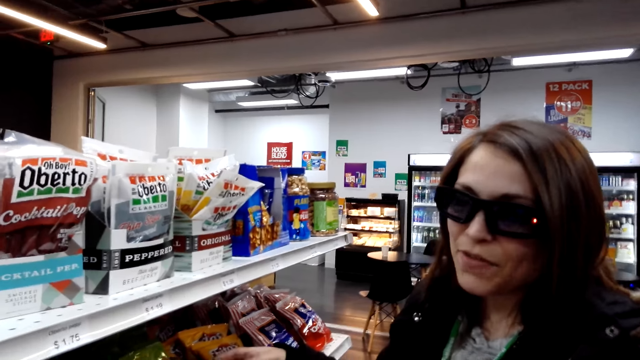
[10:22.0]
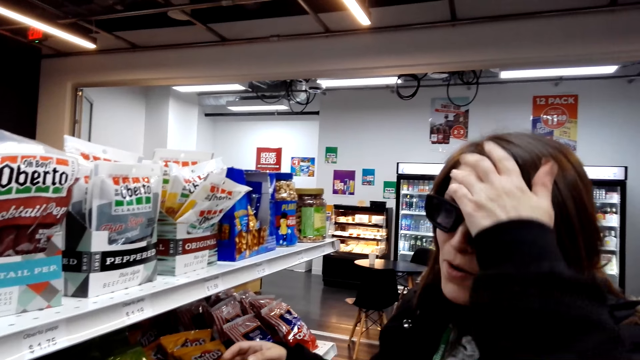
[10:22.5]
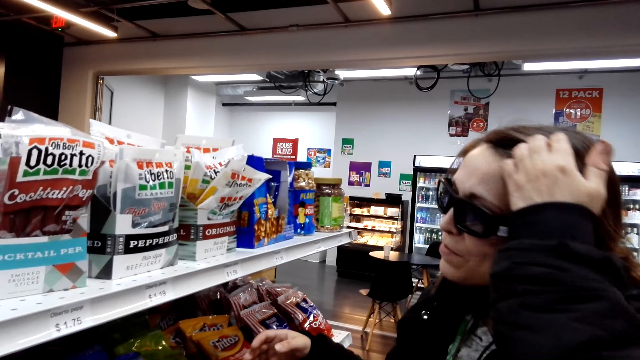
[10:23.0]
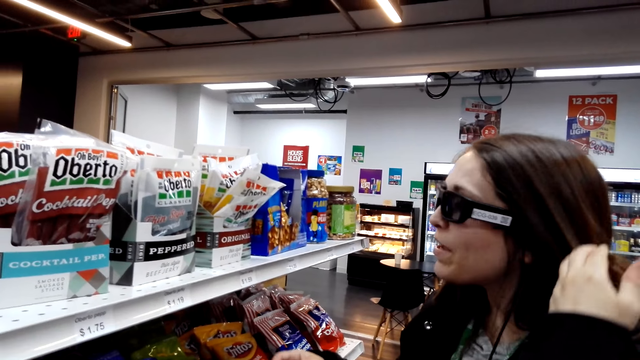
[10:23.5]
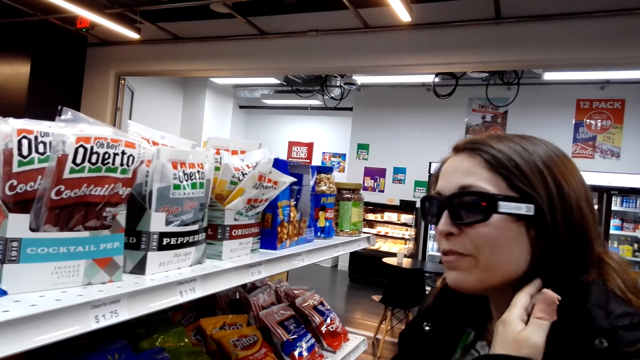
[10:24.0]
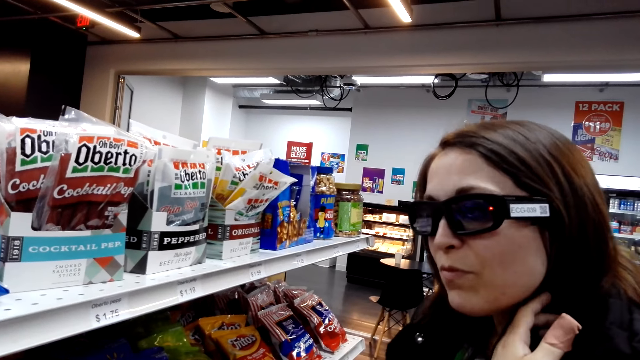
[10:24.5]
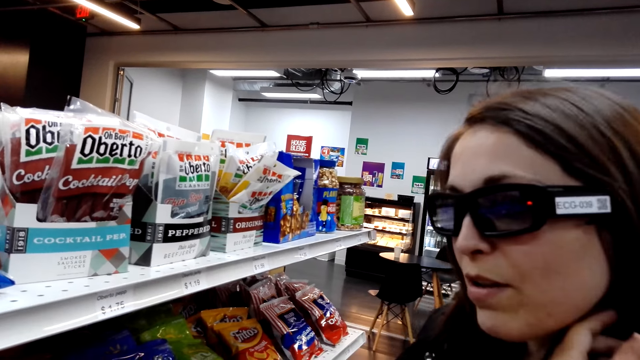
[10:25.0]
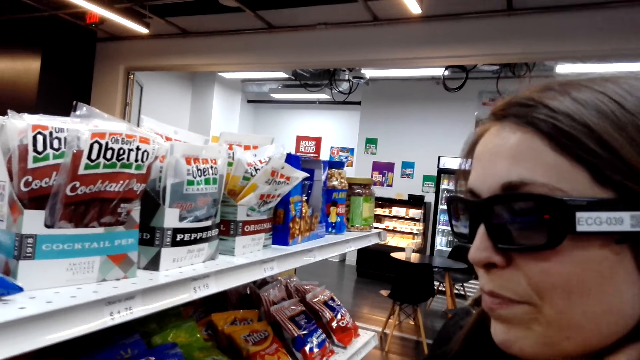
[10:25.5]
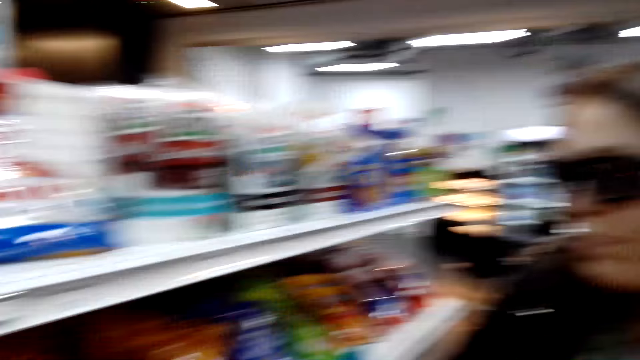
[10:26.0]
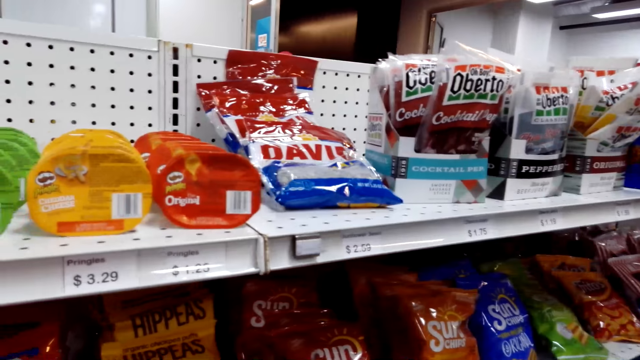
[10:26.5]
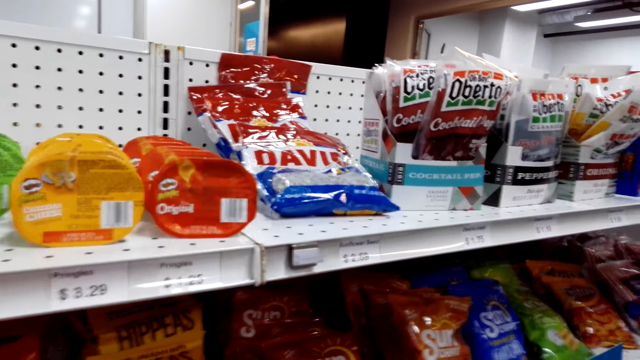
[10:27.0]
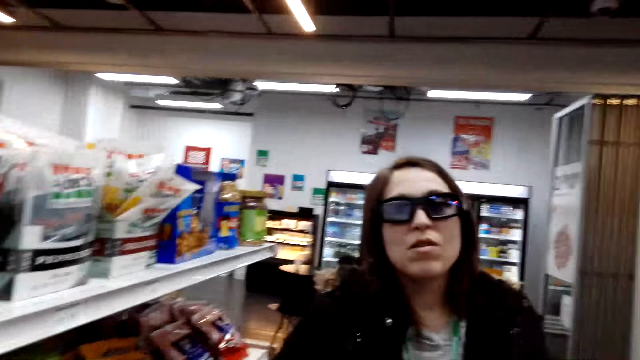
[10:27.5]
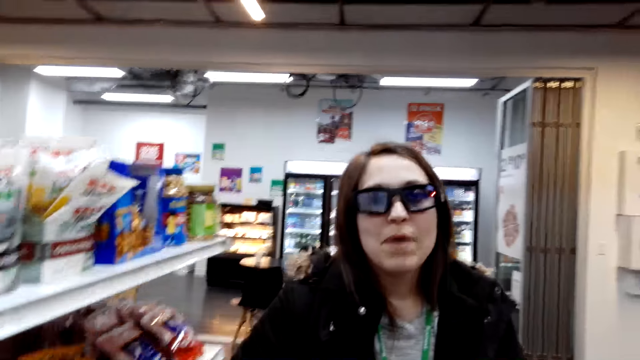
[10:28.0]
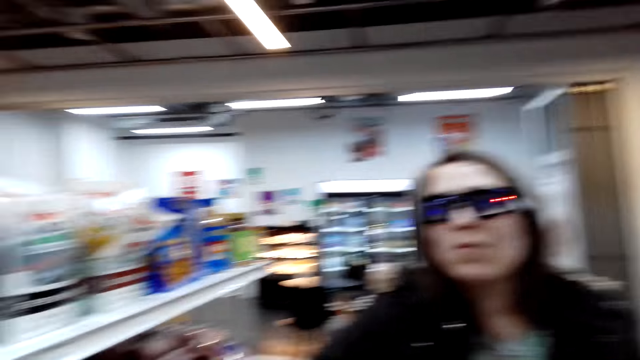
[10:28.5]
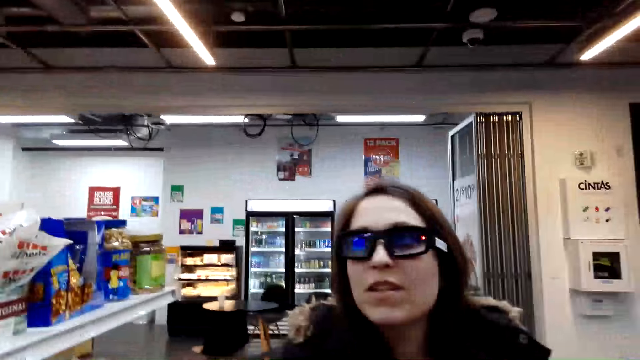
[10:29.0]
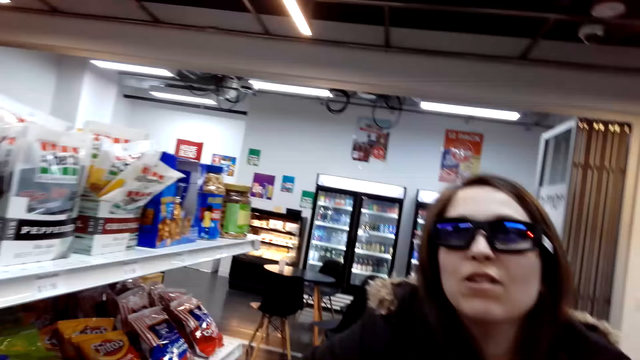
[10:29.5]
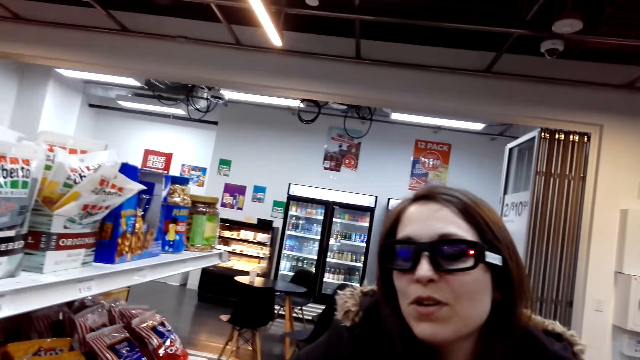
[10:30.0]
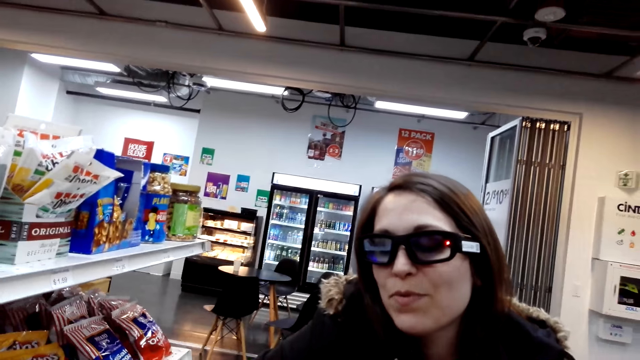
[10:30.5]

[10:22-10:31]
A woman talks in the store. The woman pushes her hair backwards.

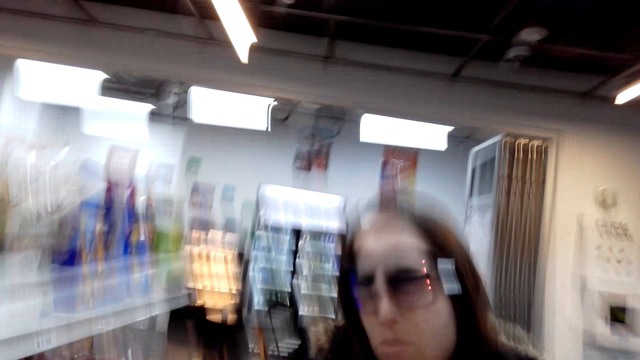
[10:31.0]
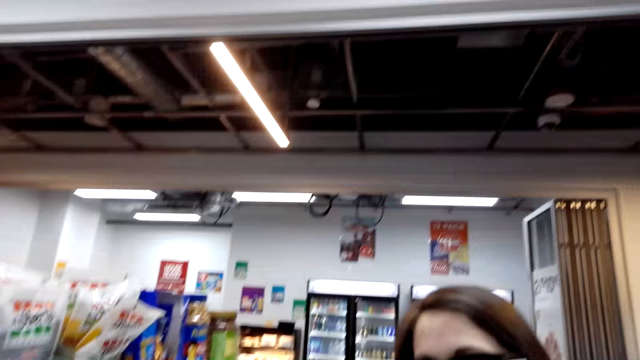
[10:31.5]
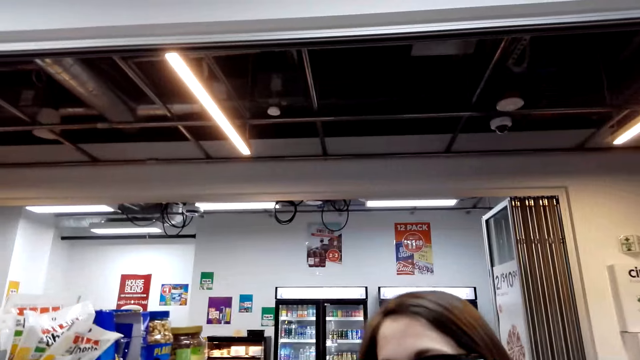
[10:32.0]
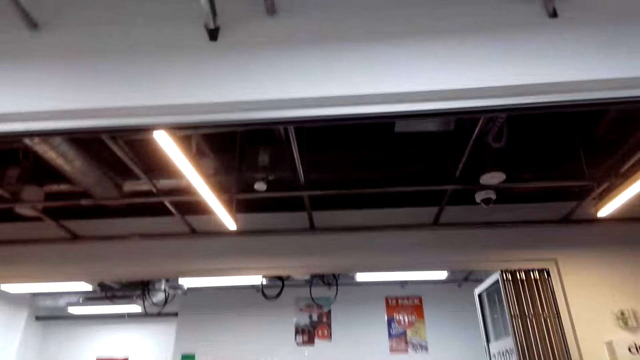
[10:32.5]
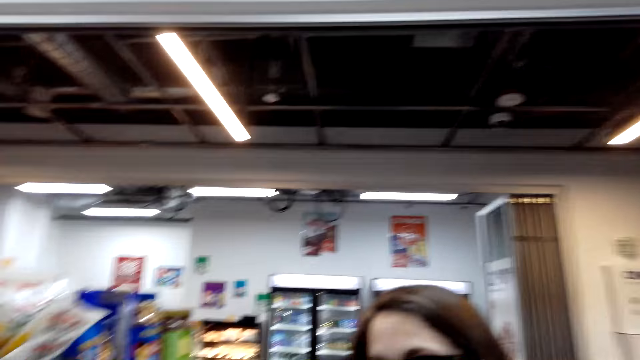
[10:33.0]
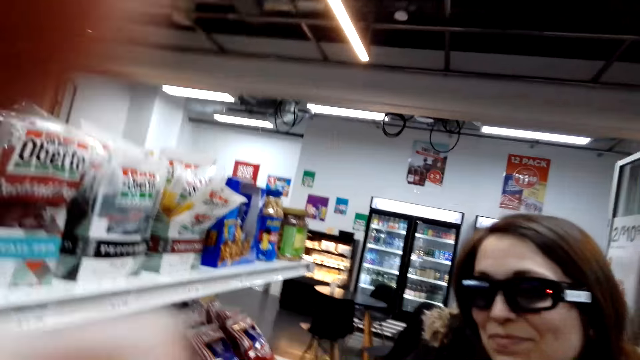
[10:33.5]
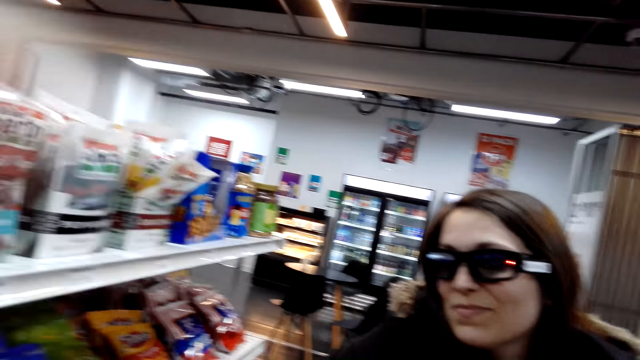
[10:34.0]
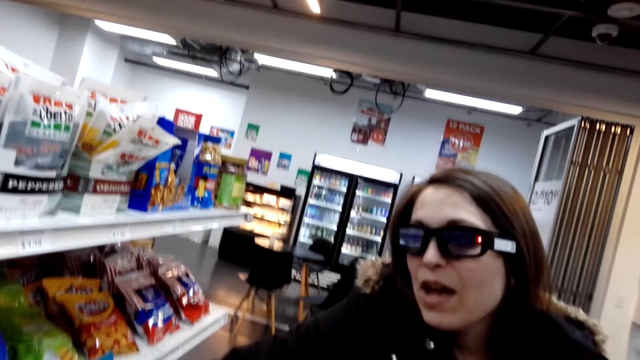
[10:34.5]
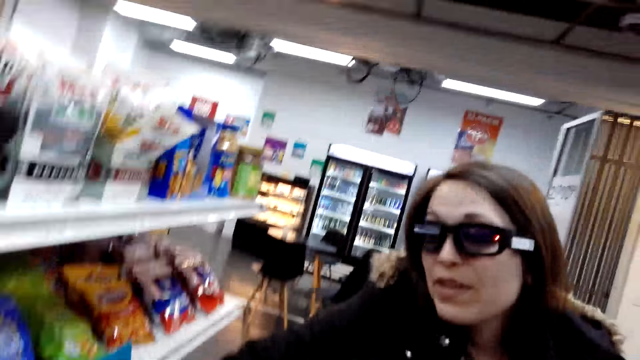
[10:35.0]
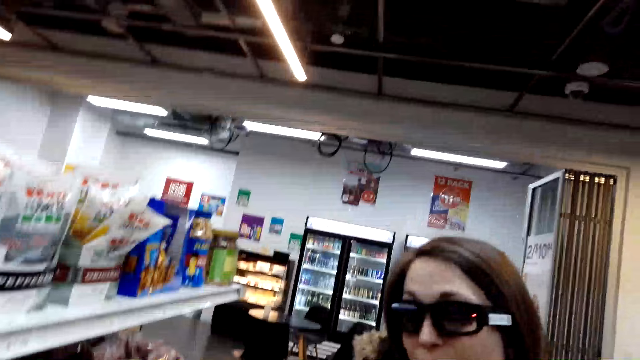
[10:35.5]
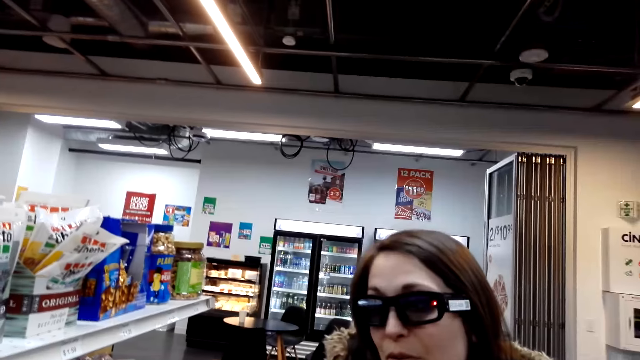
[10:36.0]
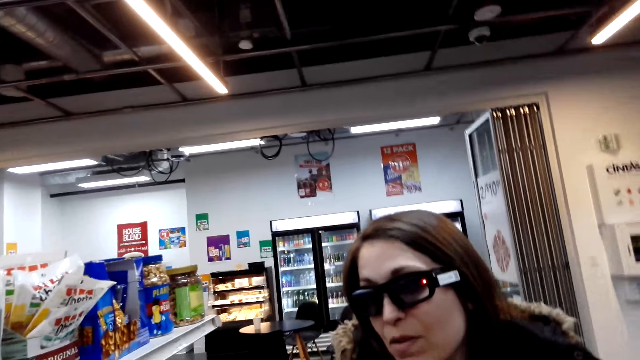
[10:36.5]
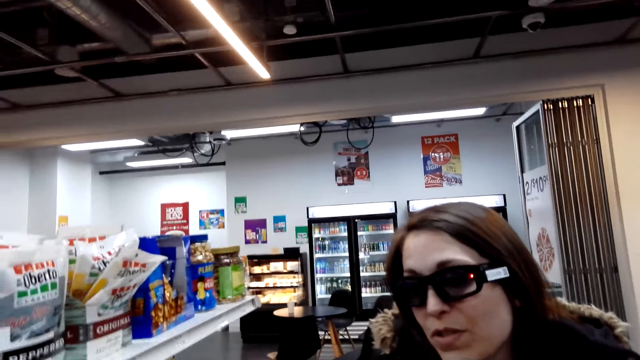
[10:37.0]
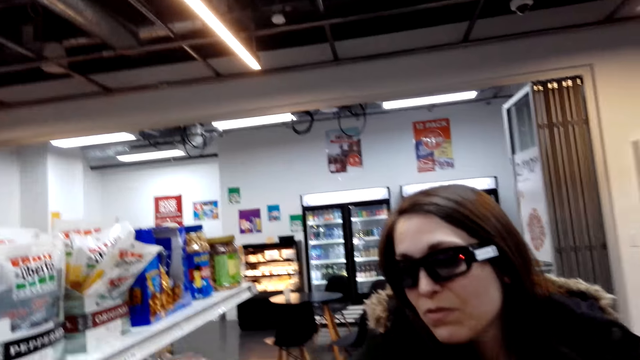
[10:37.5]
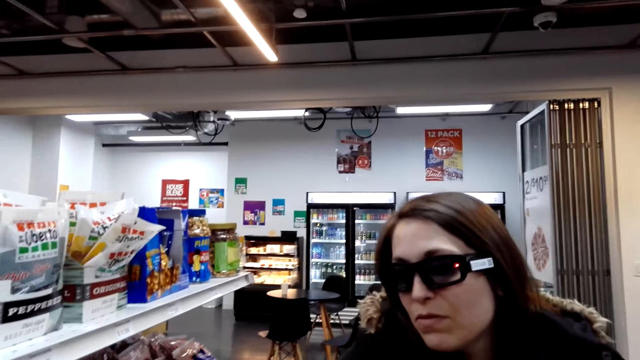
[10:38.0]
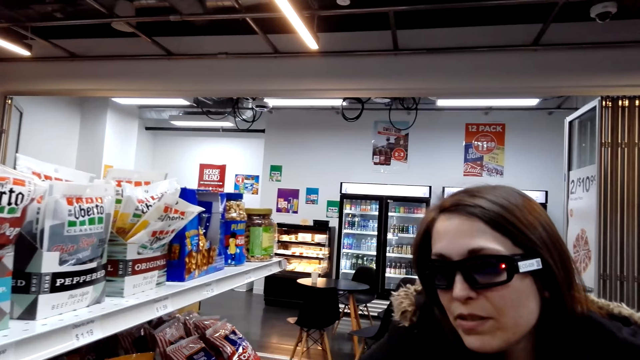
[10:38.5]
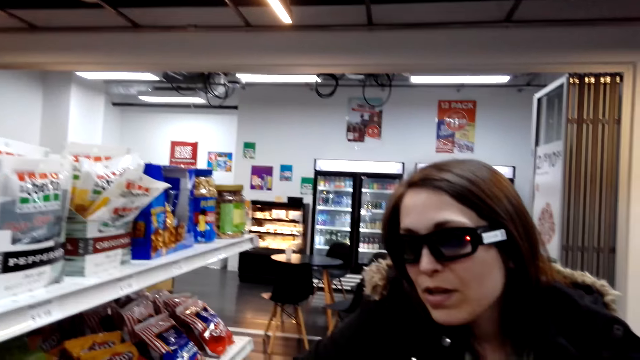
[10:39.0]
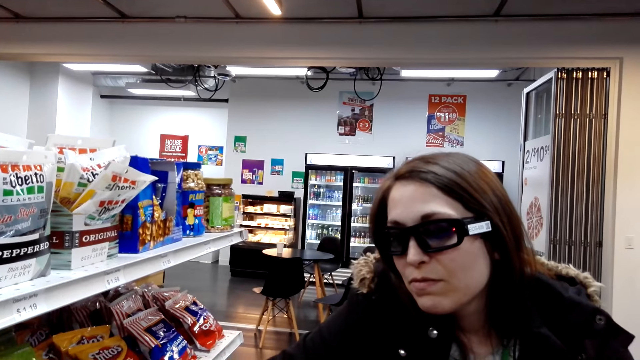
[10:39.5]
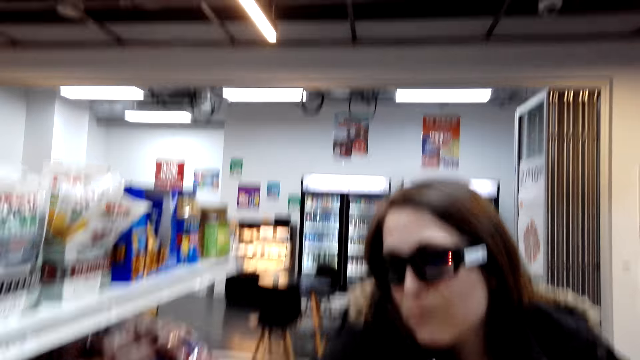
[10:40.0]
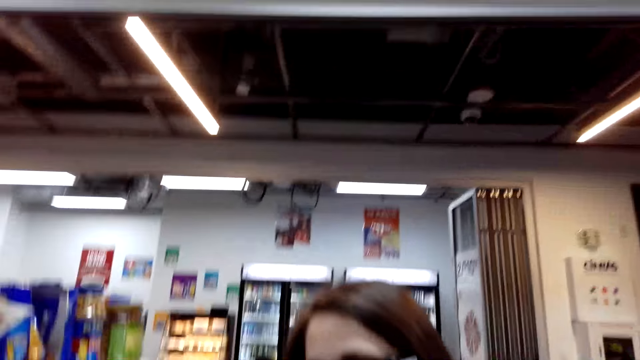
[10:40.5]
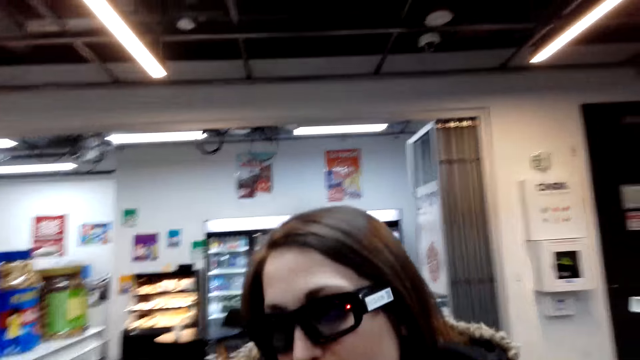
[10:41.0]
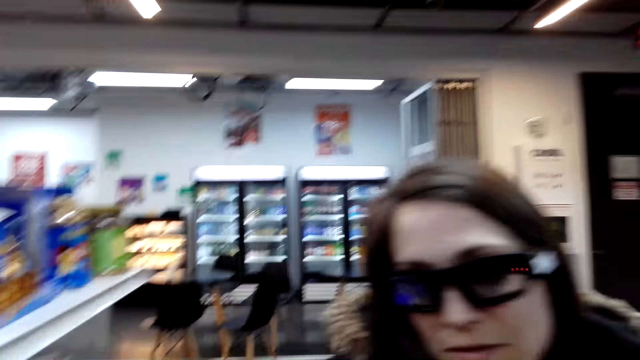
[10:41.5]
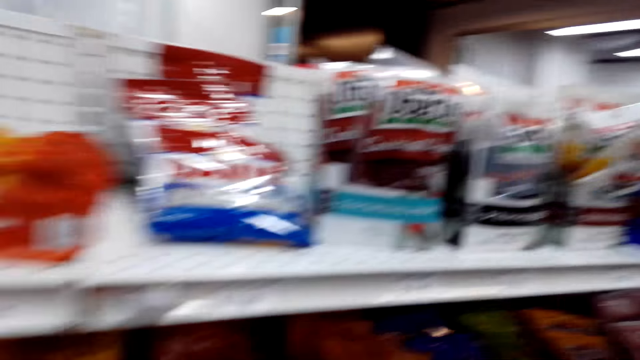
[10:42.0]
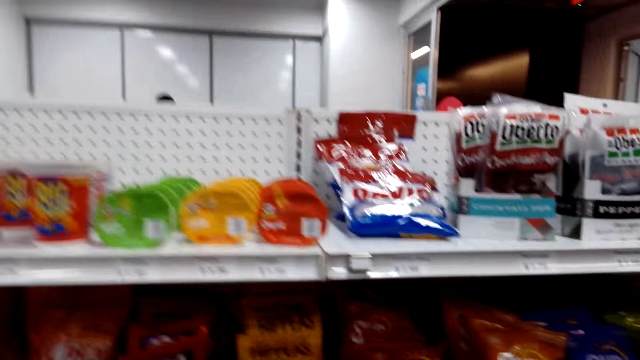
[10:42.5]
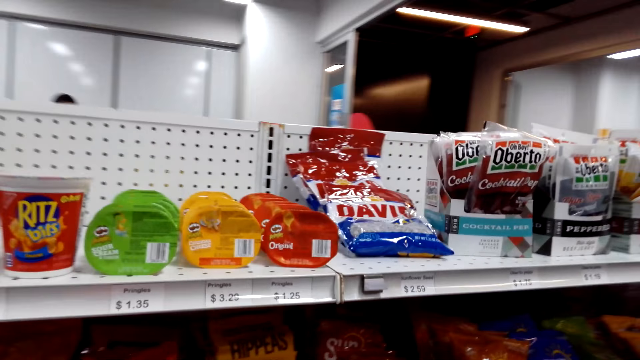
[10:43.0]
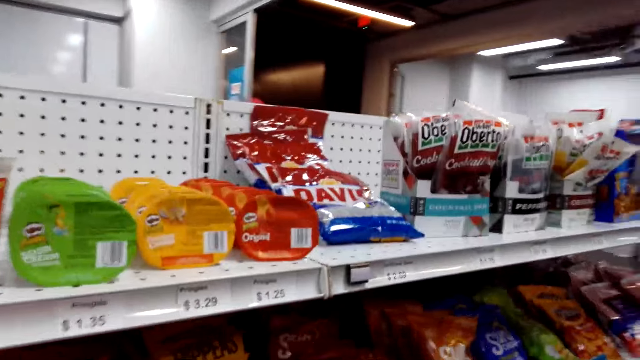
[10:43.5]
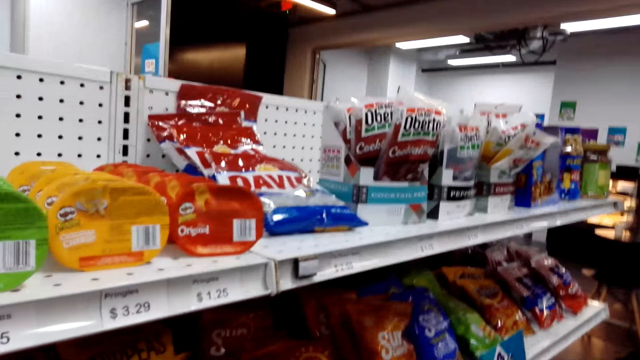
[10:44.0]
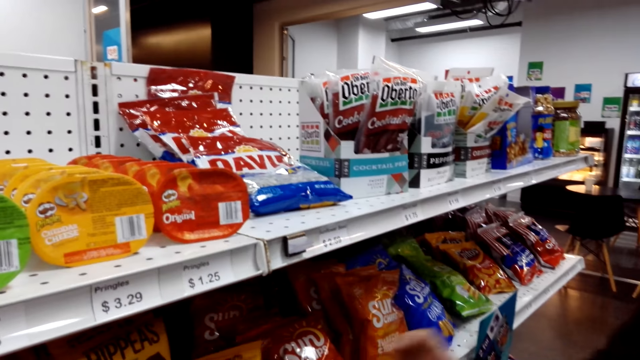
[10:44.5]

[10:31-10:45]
The camera wearer adjusts her camera. She looks at the shelf.
